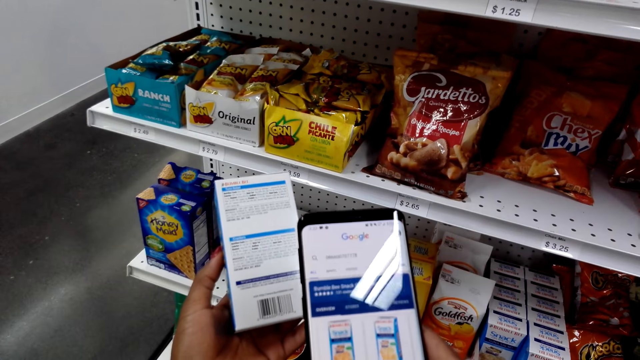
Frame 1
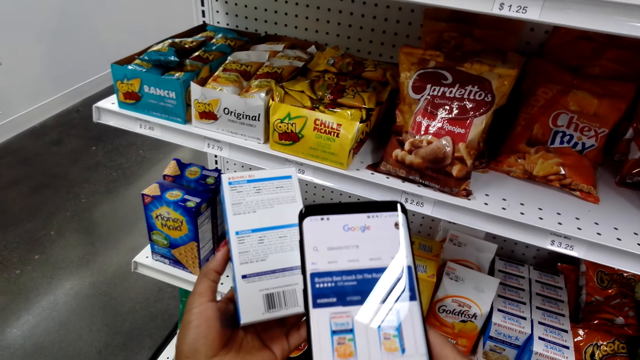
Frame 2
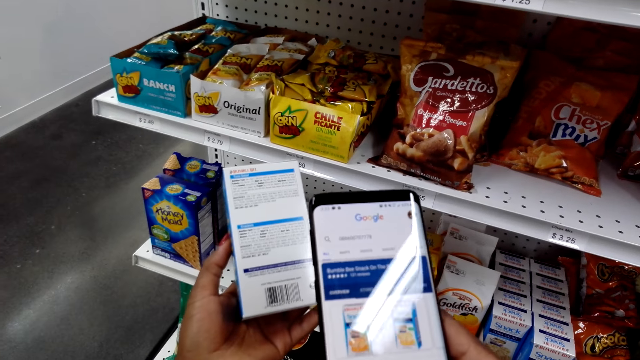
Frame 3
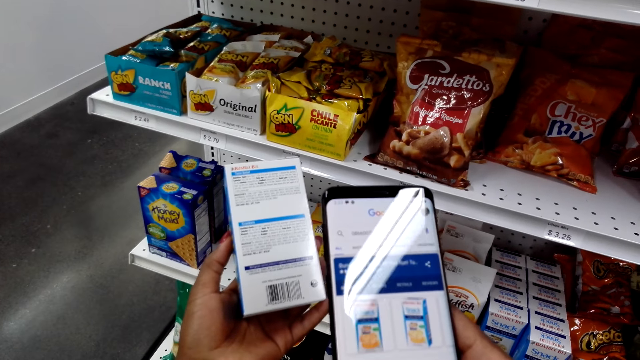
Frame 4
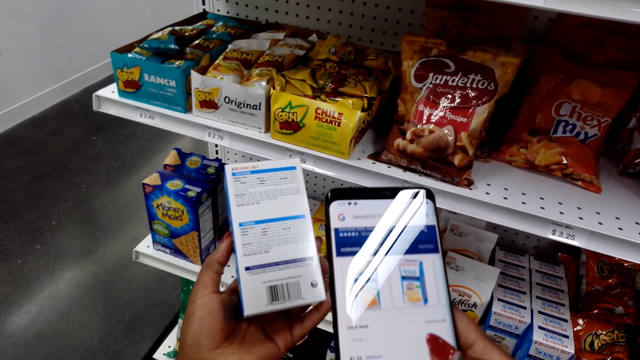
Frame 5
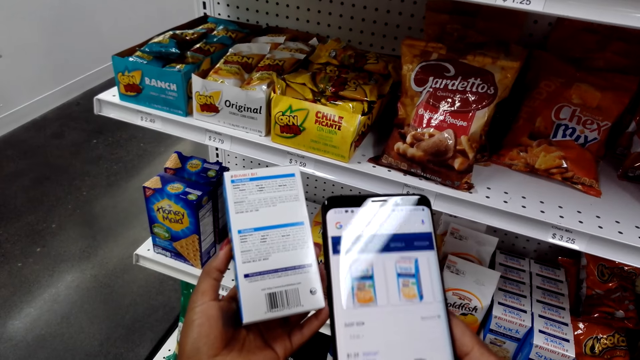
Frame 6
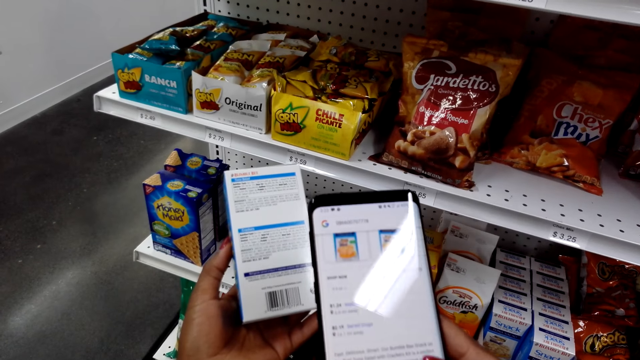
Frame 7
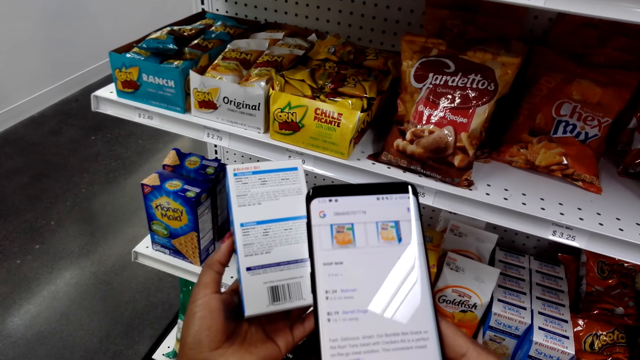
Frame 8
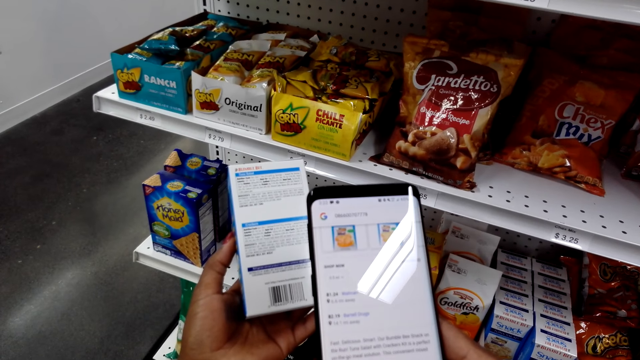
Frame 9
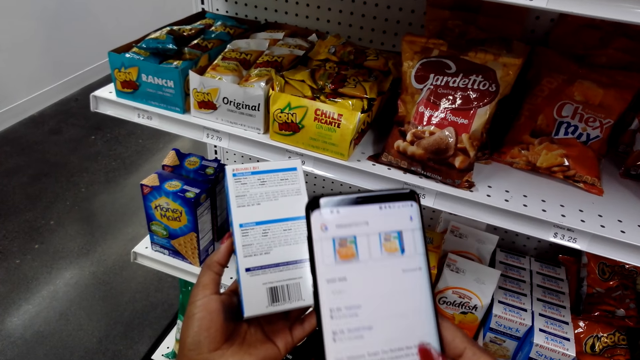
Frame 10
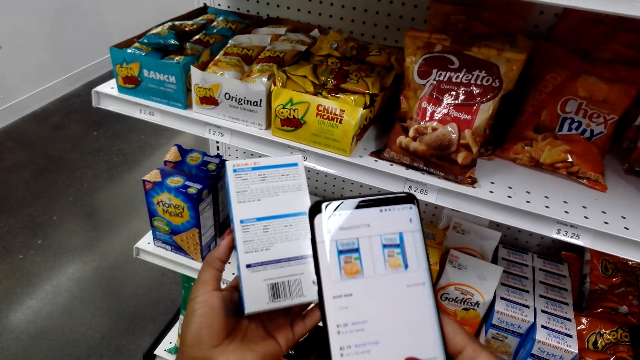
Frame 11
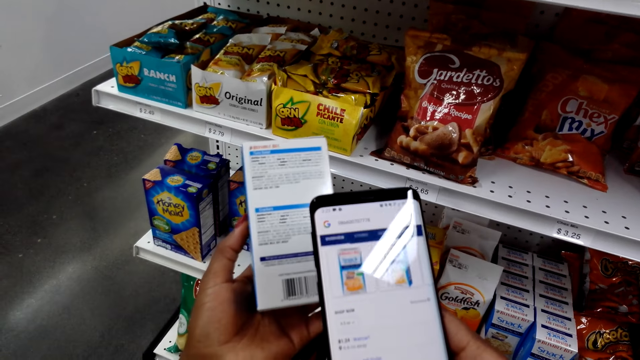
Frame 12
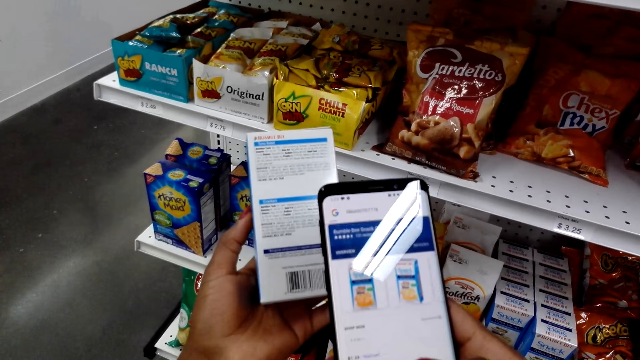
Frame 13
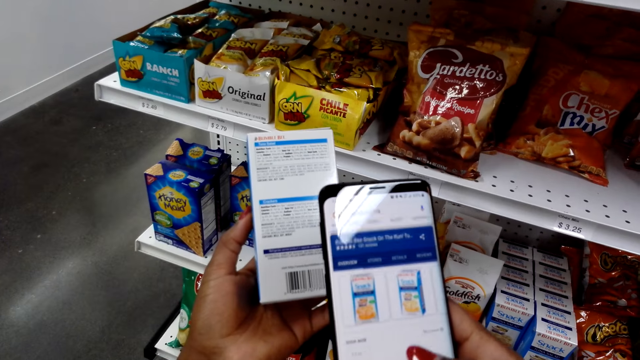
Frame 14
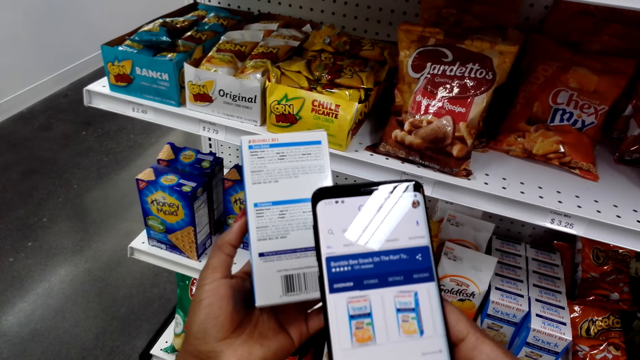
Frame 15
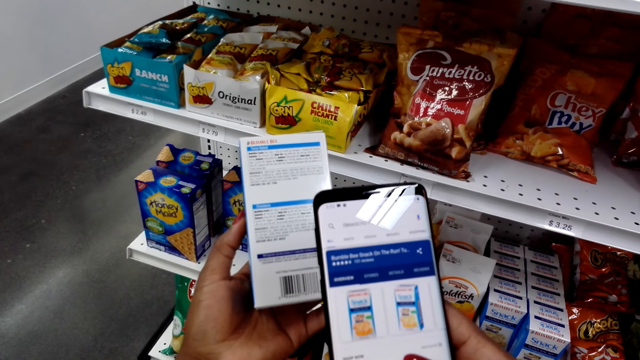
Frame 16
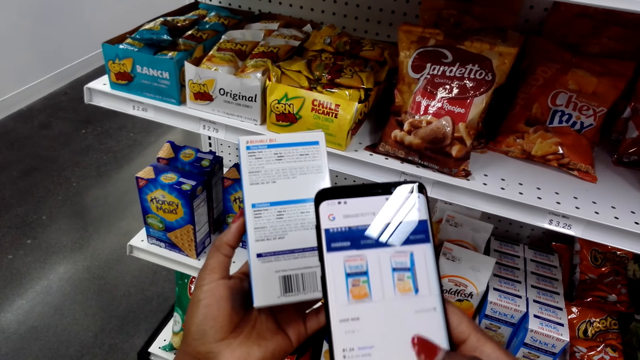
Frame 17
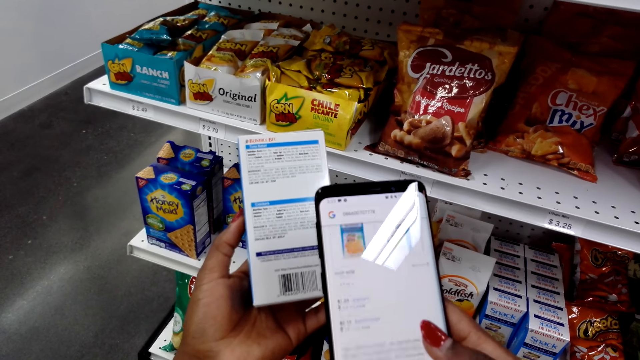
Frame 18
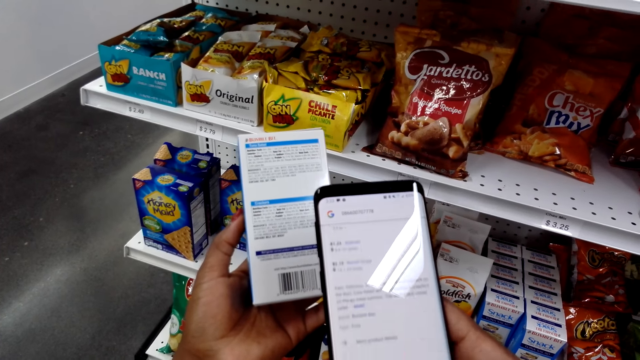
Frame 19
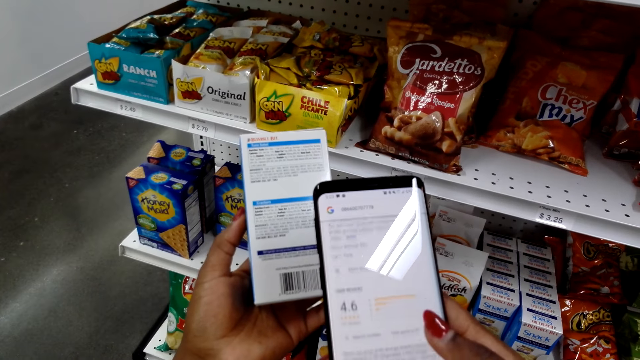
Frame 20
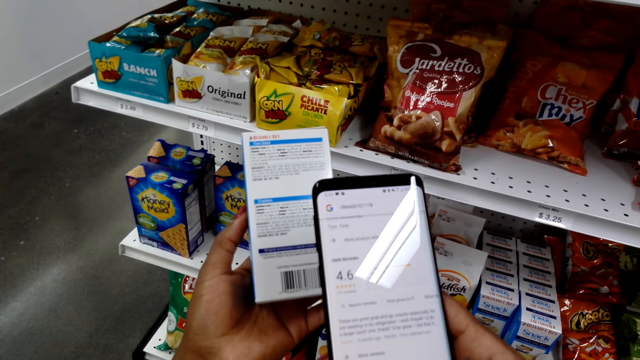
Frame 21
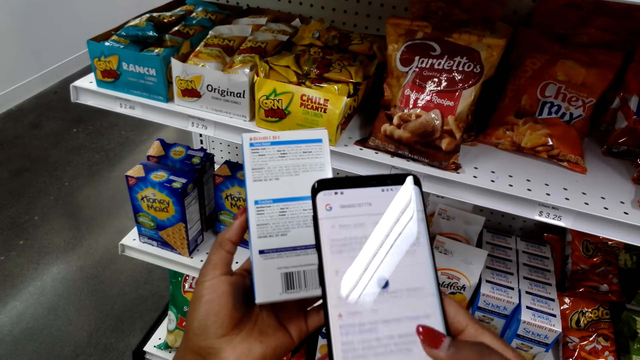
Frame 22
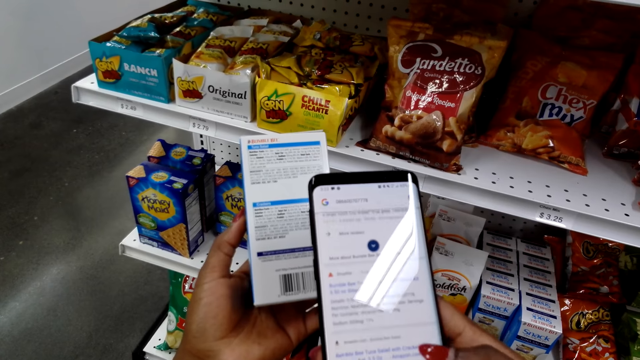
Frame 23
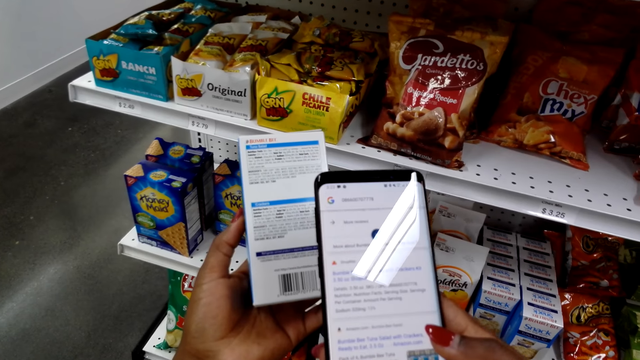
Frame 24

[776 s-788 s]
The camera wearer scrolls the phone.

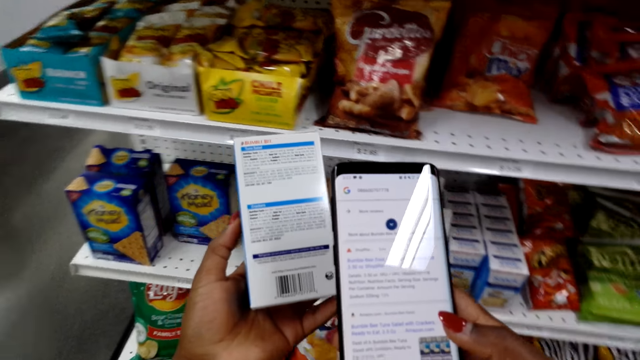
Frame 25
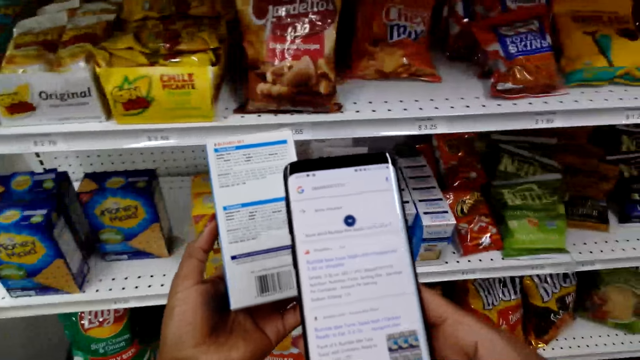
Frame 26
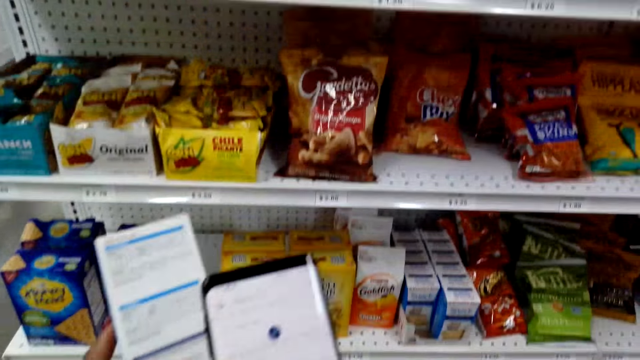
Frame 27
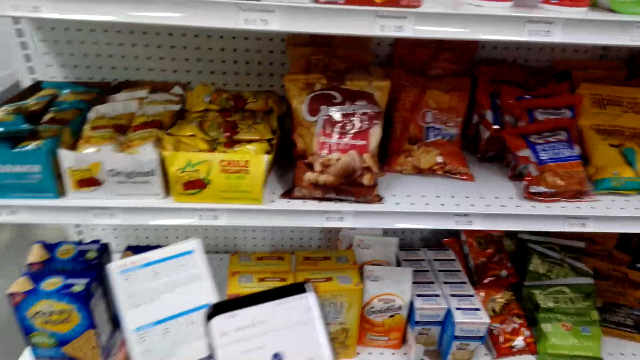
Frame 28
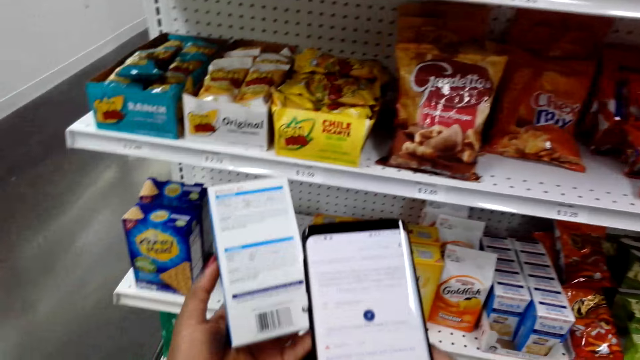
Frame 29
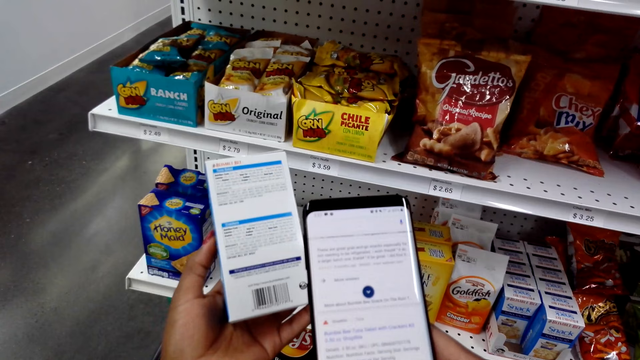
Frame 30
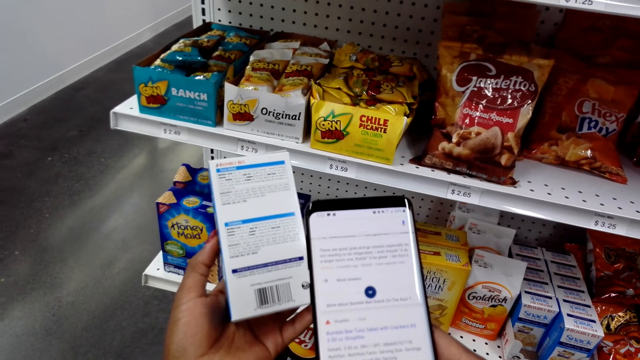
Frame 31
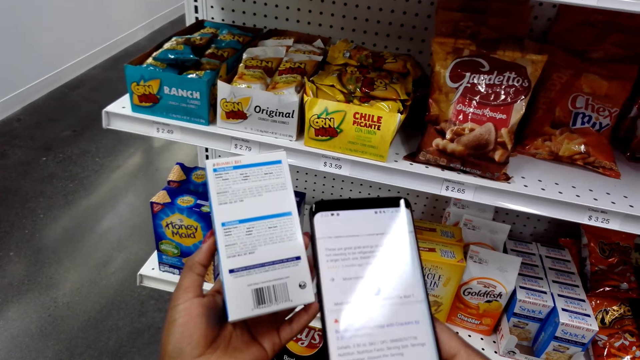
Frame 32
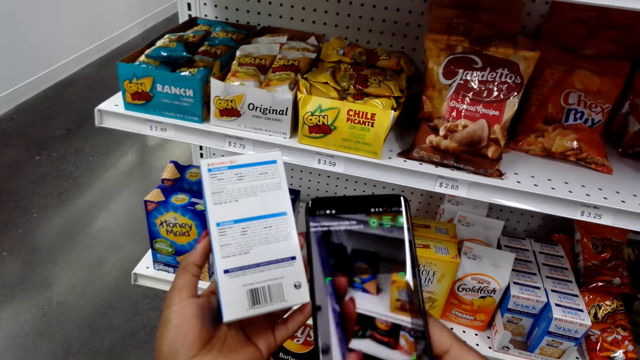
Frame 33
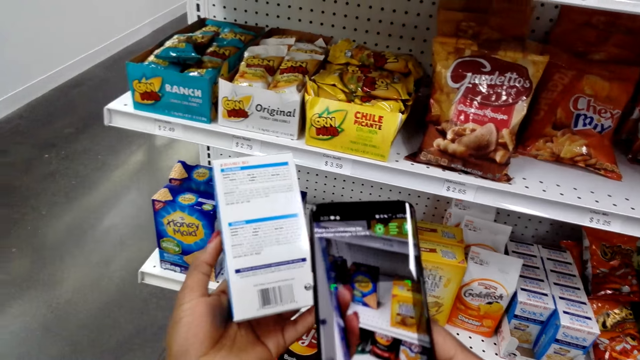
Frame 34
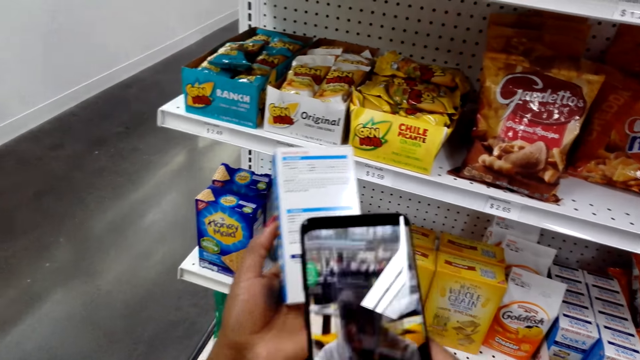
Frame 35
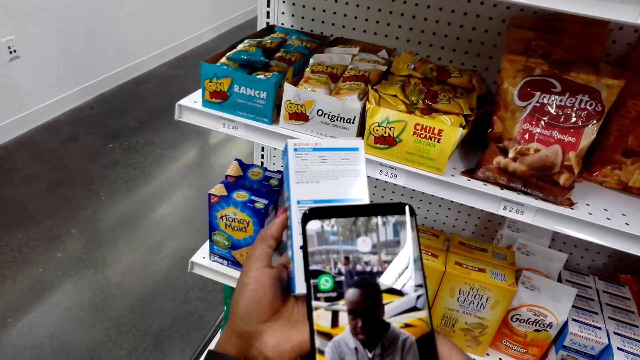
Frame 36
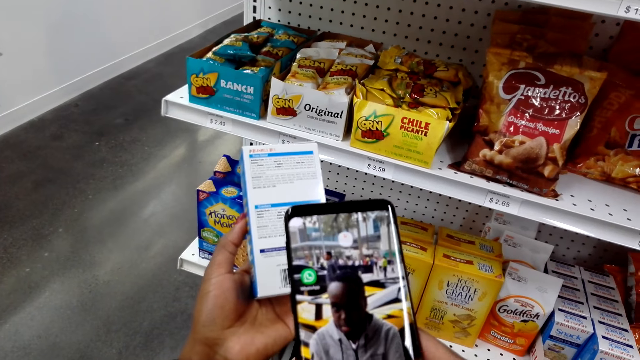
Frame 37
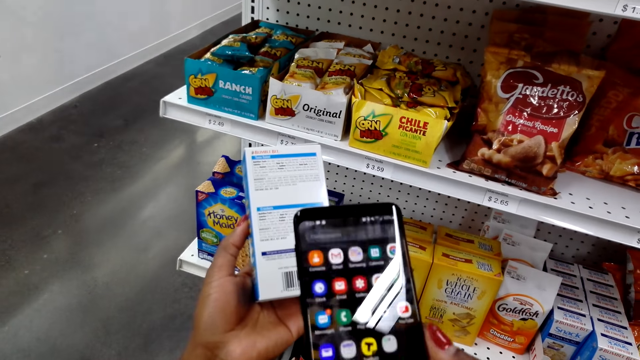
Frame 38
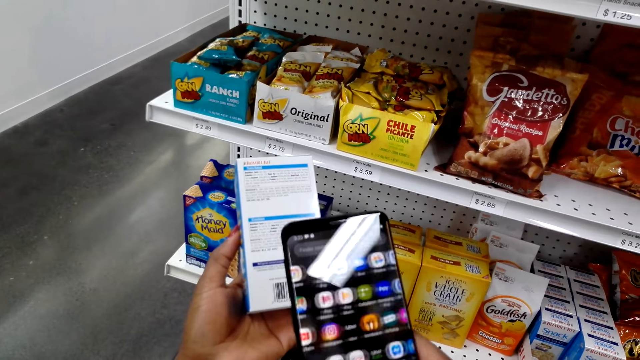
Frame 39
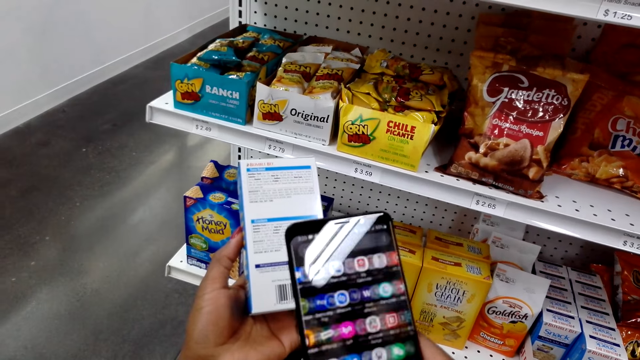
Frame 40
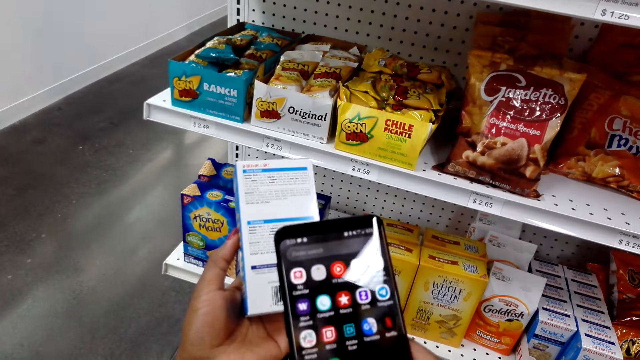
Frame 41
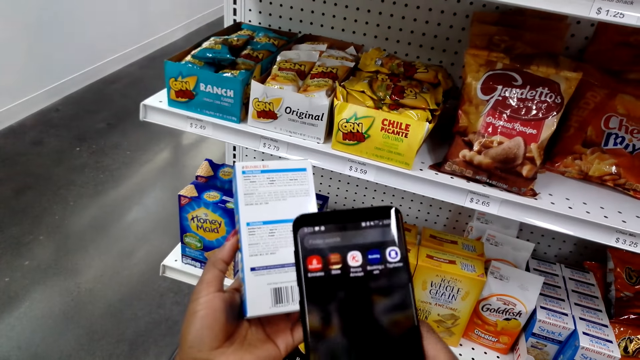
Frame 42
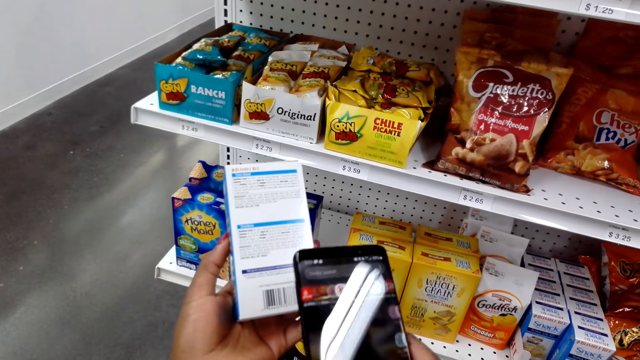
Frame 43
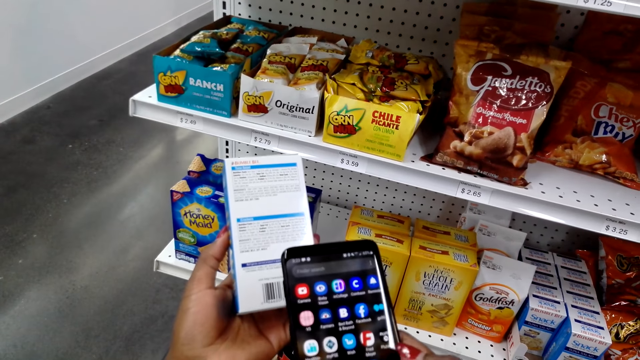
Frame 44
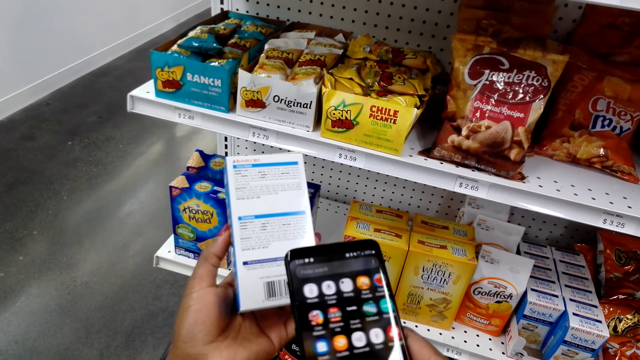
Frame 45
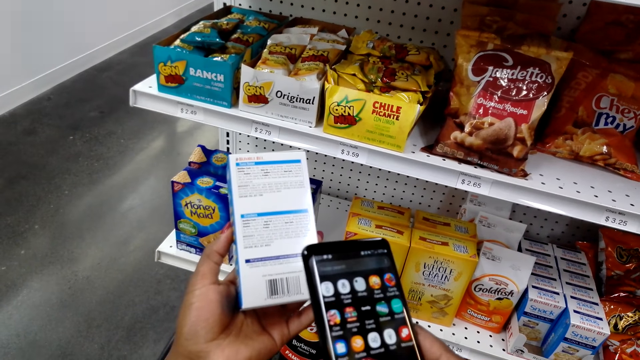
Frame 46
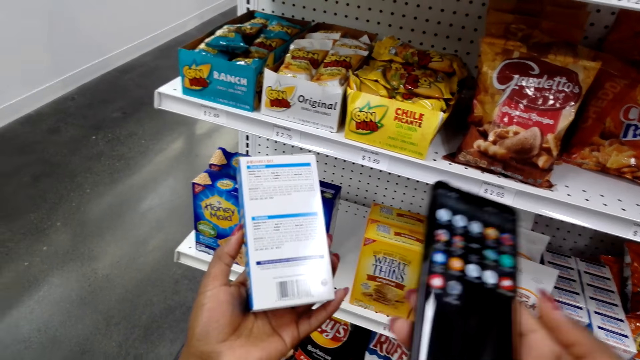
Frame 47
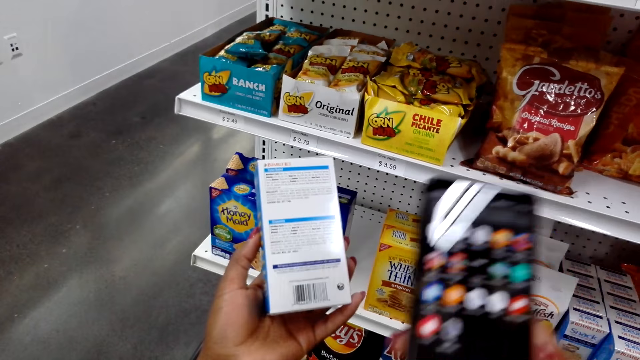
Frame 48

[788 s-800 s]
The camera wearer takes herself a photo. They scroll the phone.
